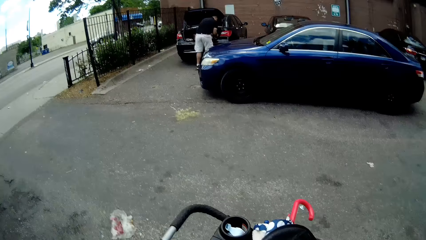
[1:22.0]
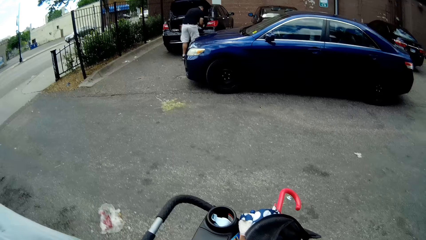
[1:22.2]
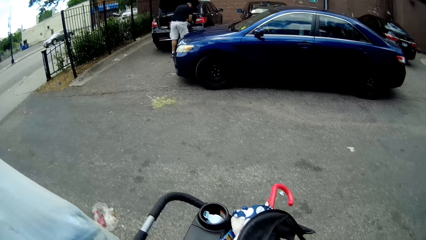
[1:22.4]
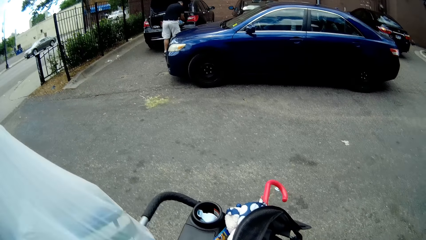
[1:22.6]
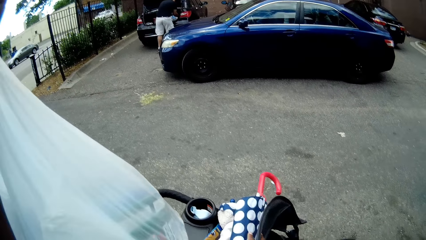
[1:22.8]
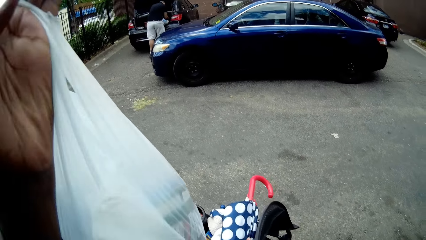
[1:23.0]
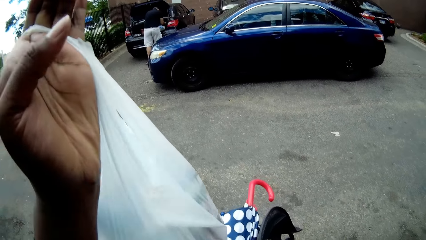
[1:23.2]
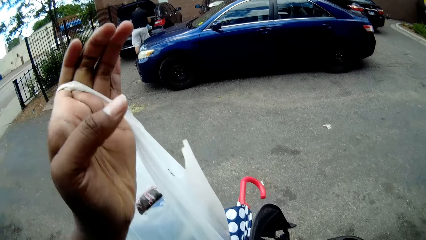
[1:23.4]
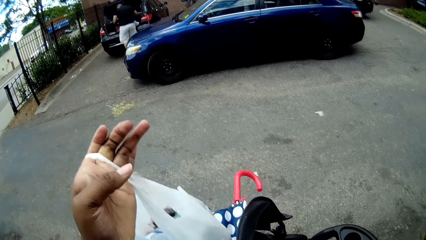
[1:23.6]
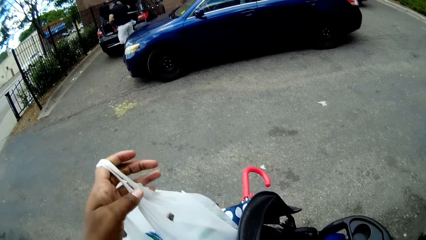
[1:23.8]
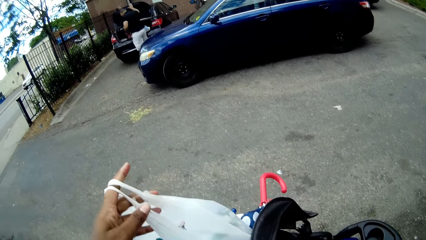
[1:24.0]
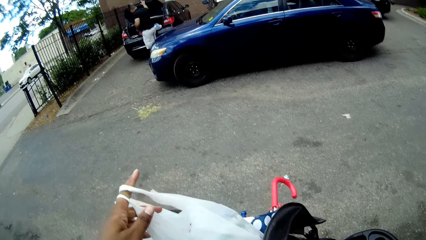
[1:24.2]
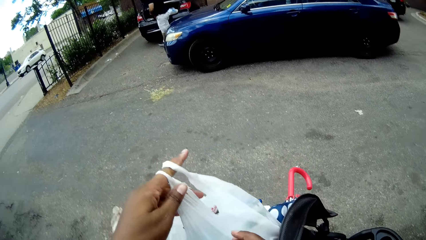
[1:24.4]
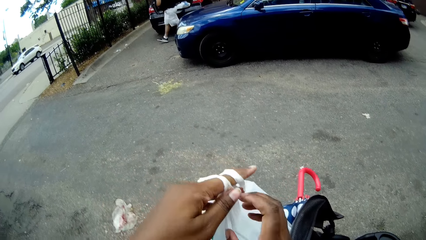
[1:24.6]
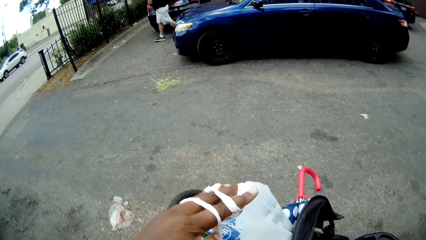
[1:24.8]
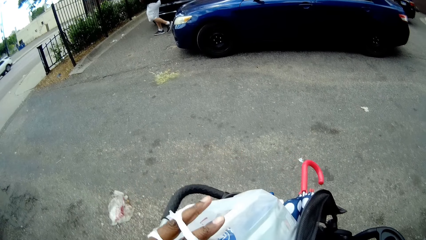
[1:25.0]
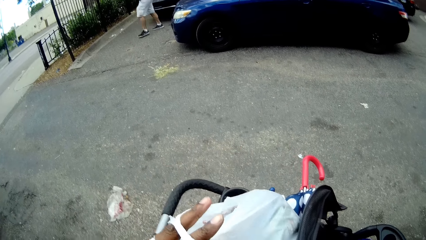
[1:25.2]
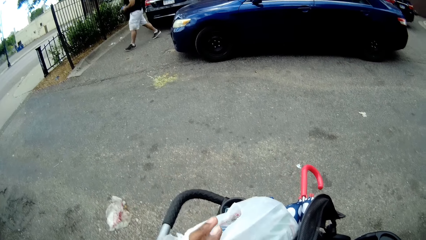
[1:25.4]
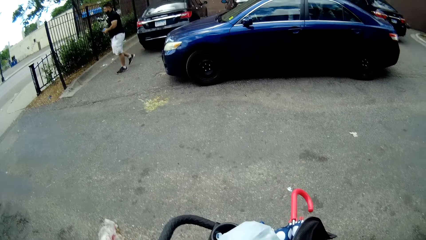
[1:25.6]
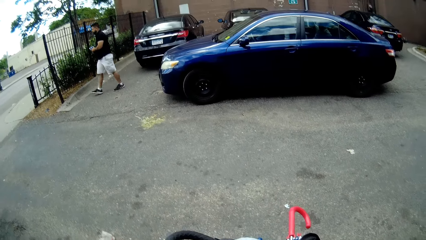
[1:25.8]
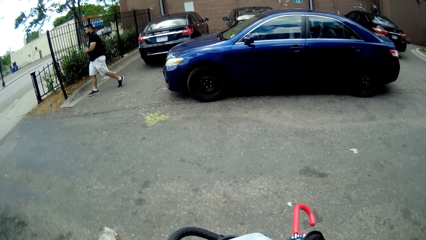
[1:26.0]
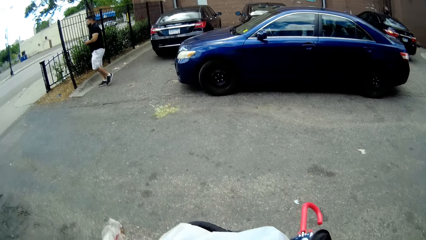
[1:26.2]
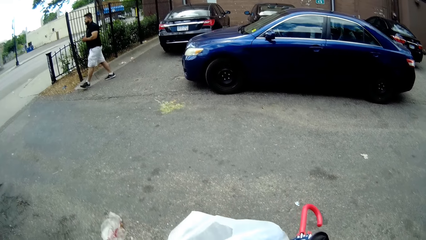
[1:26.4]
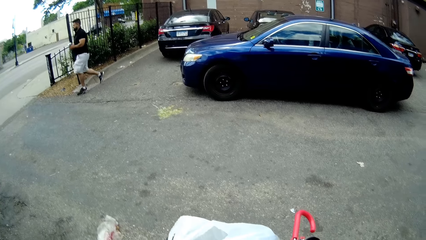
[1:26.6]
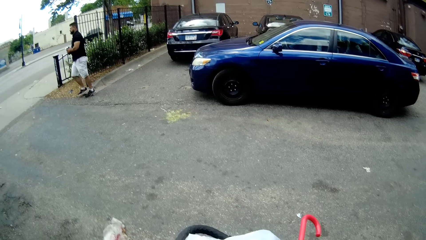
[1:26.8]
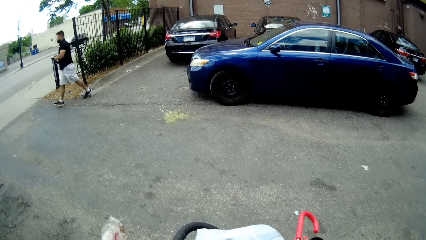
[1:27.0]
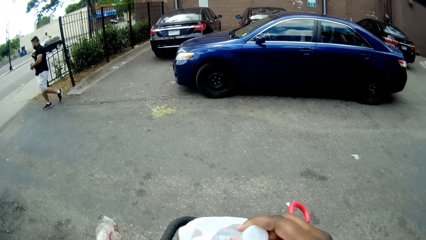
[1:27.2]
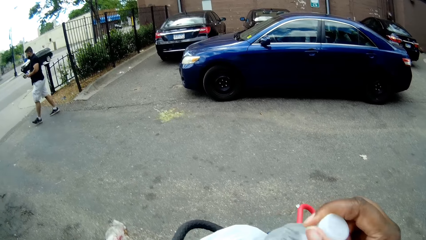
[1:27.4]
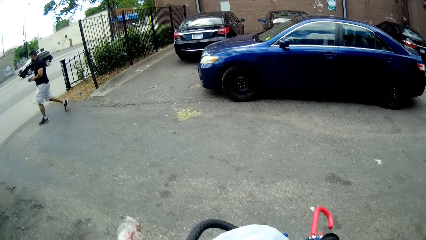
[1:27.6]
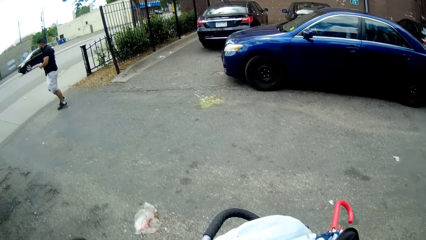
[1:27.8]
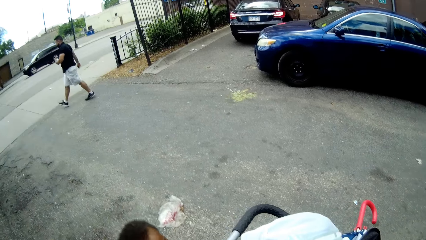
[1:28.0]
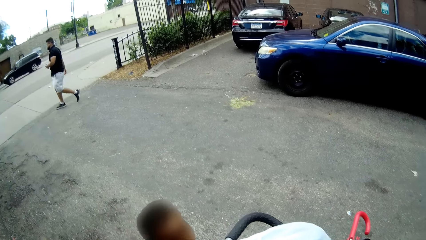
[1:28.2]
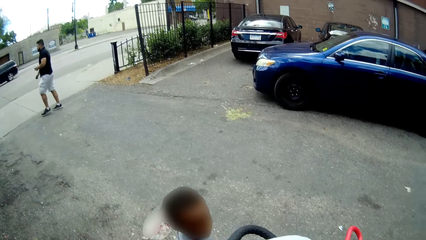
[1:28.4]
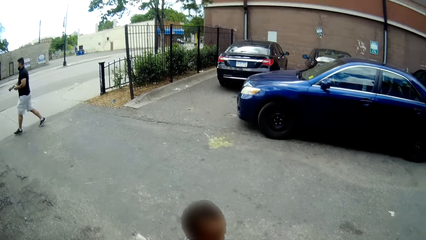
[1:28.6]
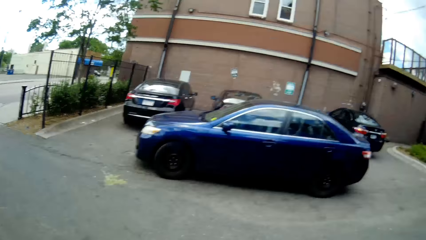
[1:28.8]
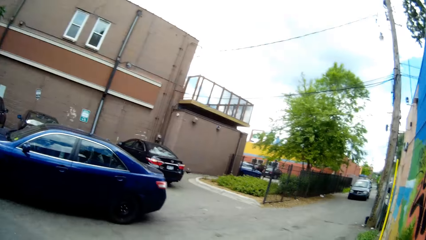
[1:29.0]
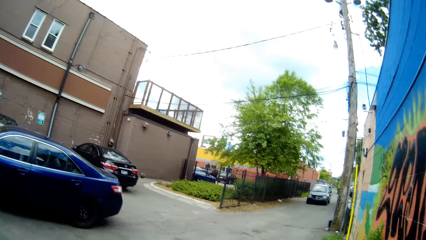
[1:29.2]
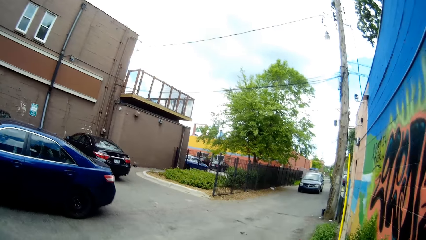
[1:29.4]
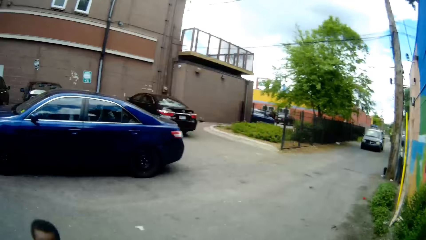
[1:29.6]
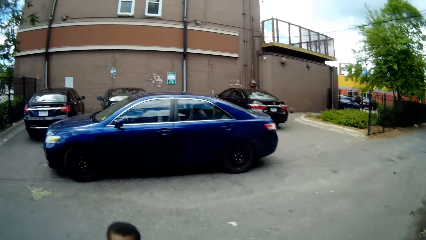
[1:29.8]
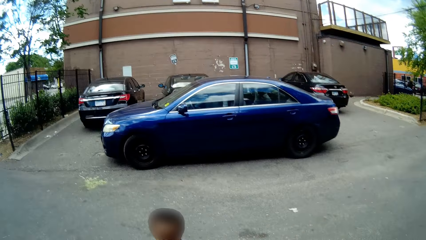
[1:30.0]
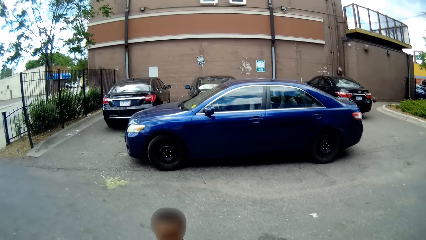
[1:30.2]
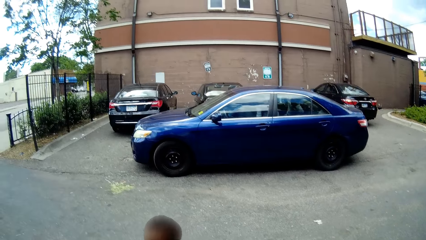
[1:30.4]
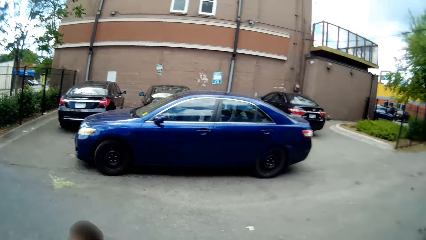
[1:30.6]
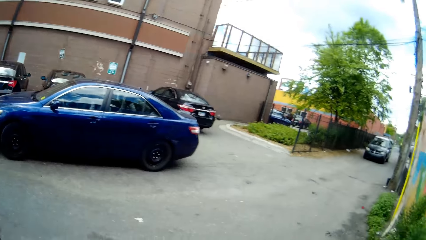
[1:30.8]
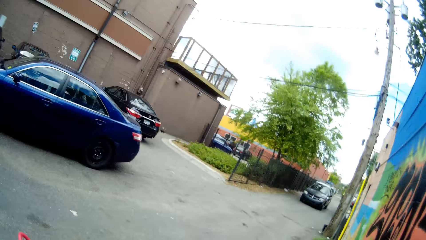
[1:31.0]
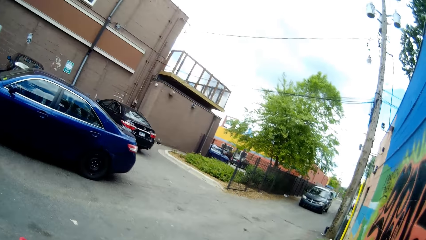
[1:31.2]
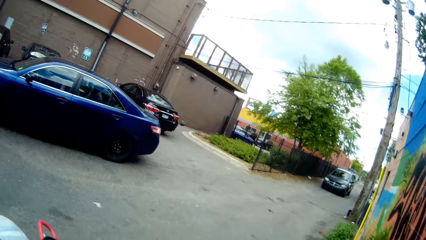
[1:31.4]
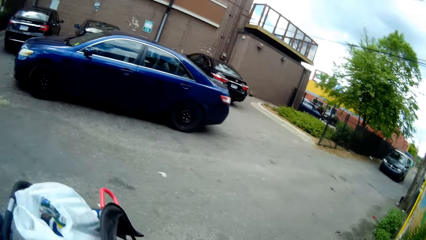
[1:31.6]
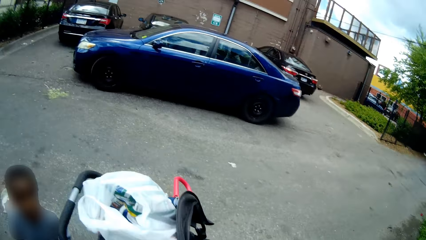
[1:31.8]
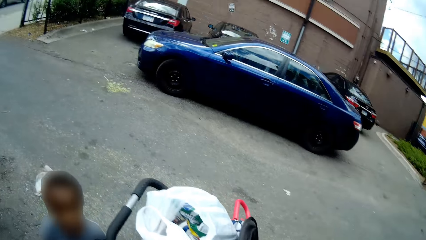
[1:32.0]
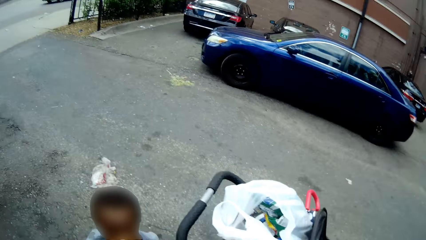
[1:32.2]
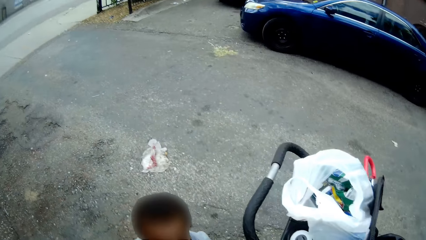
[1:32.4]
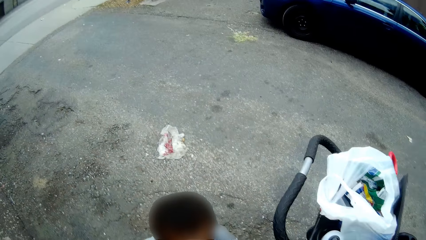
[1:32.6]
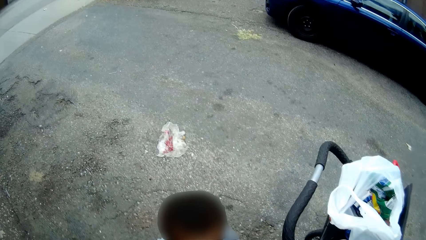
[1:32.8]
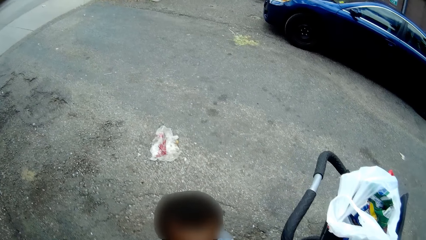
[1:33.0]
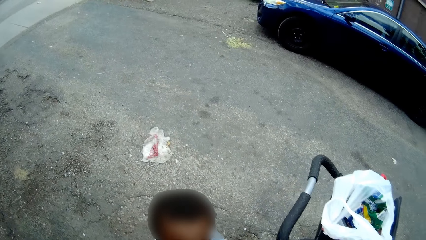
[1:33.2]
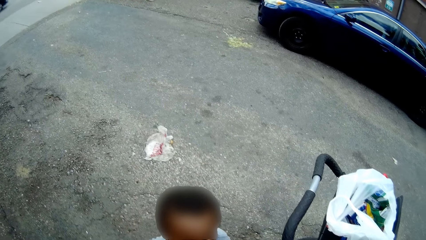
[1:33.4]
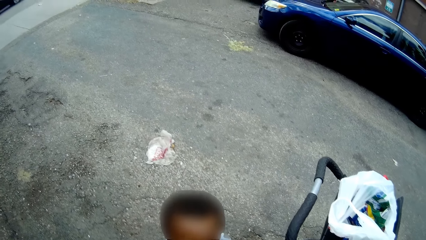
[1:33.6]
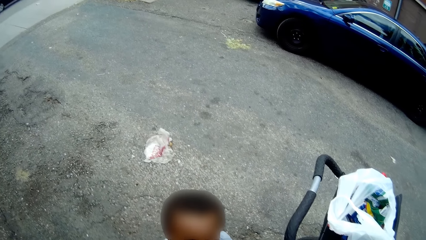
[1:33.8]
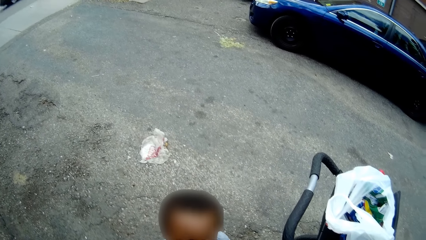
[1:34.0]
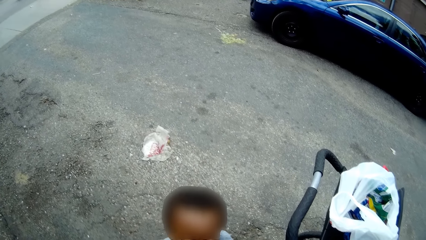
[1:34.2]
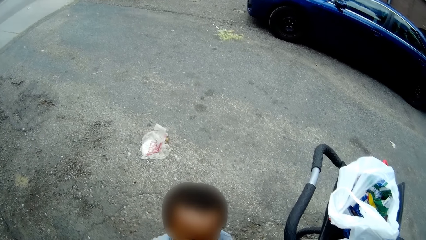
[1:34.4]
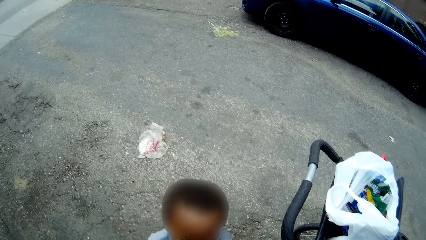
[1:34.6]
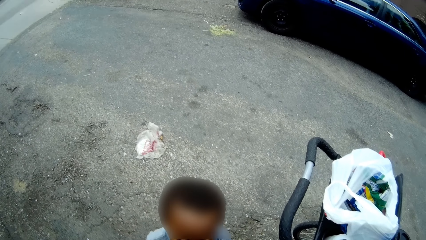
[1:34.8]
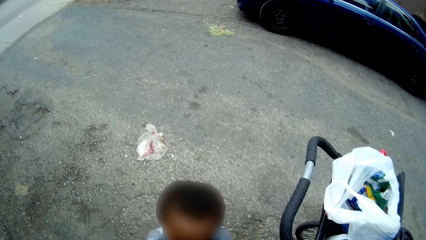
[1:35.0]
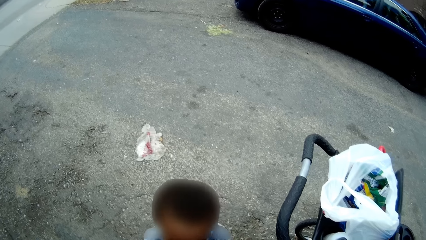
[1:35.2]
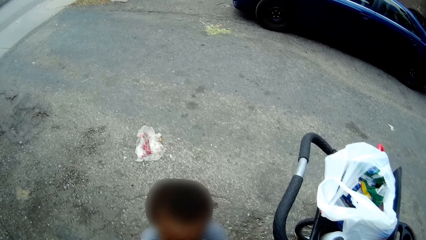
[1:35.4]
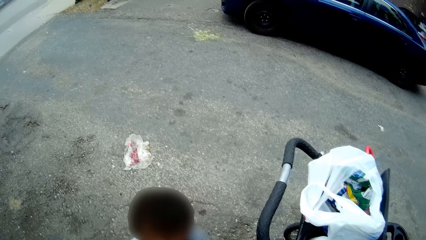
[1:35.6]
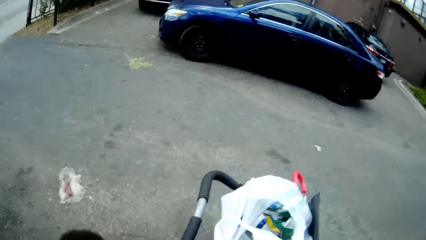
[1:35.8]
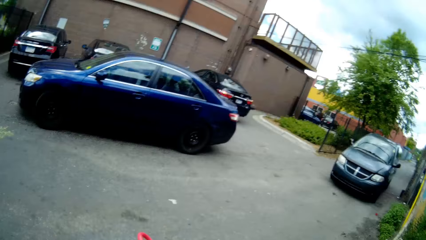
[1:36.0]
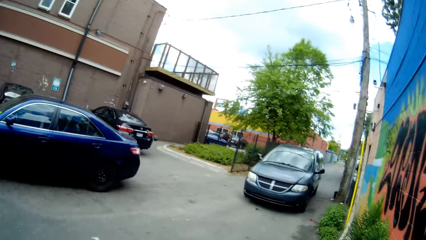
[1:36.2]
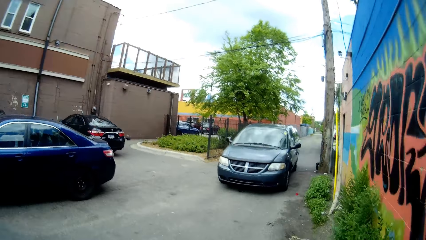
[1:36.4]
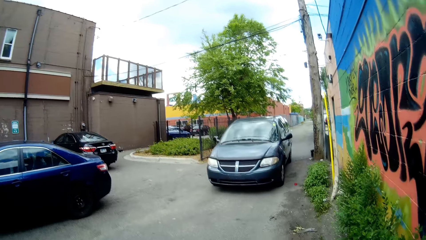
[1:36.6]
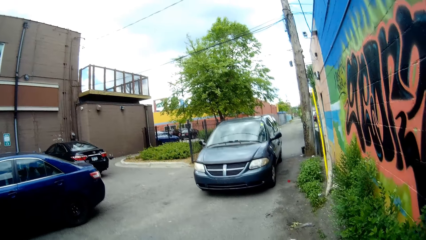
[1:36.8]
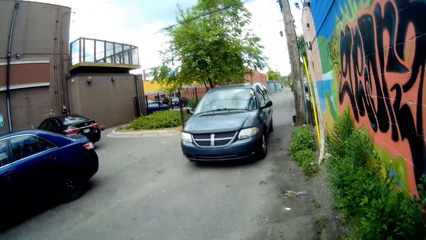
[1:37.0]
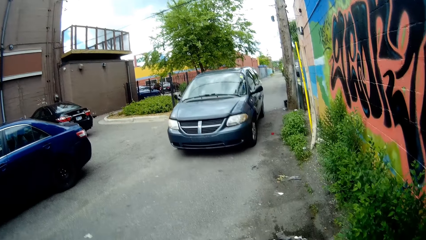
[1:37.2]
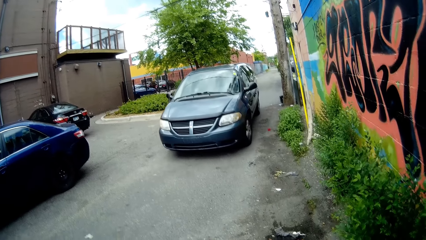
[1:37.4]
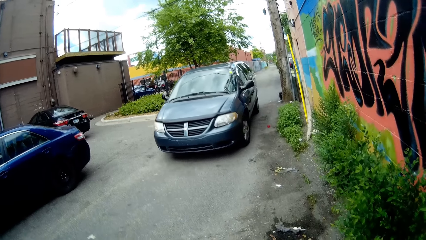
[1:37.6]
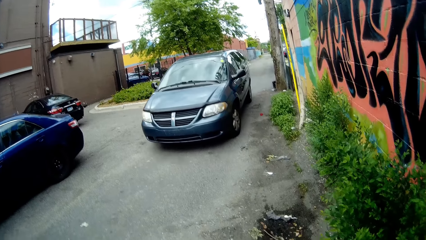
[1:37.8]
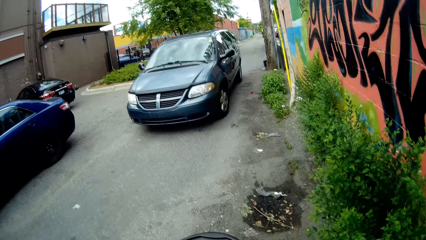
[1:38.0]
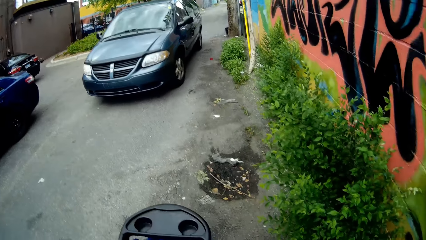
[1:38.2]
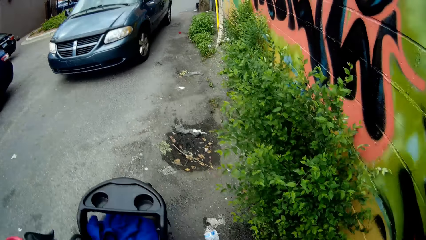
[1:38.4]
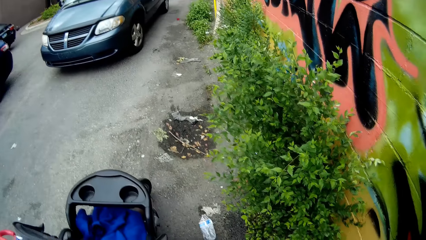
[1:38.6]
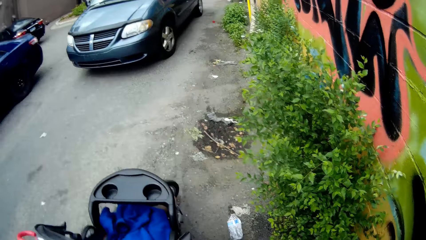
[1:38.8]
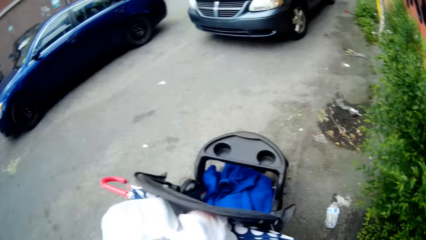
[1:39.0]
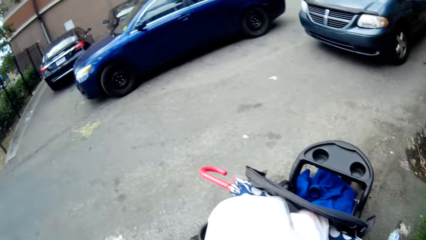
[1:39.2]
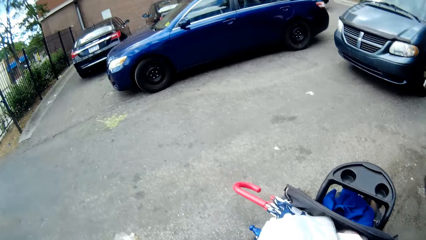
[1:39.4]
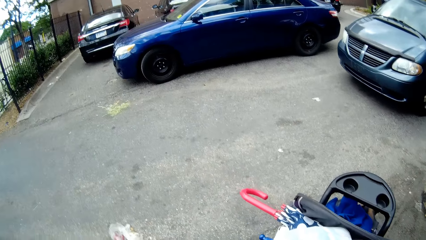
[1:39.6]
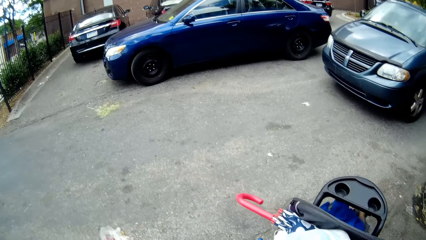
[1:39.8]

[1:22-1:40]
The camera wearer places a plastic bag on the stroller with her left hand. She speaks to the baby. She looks at the car.
